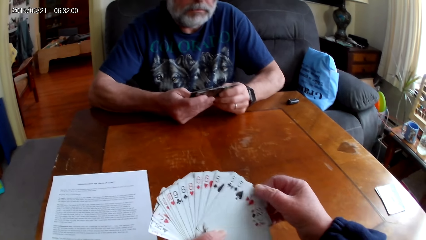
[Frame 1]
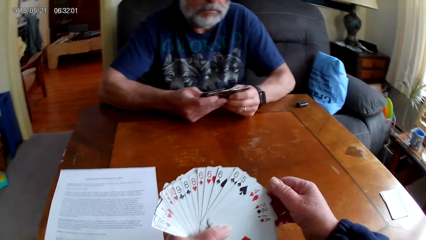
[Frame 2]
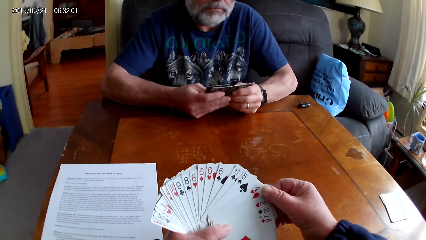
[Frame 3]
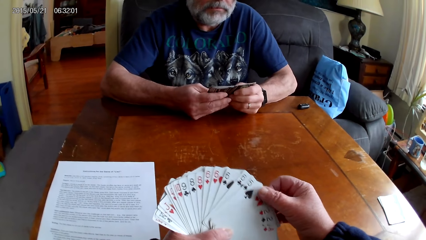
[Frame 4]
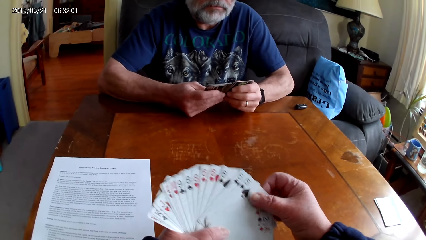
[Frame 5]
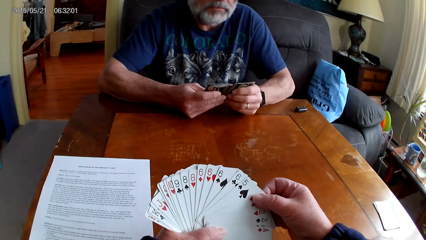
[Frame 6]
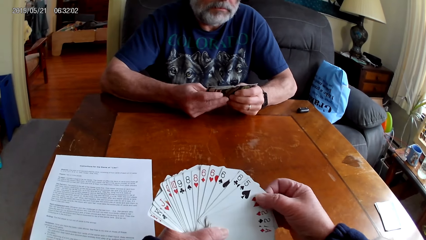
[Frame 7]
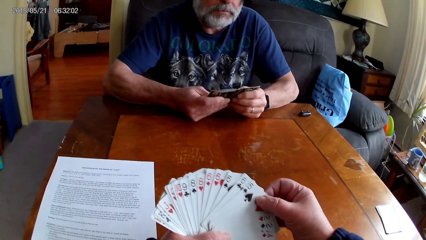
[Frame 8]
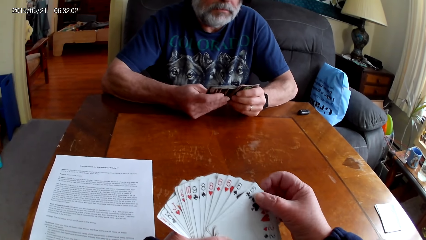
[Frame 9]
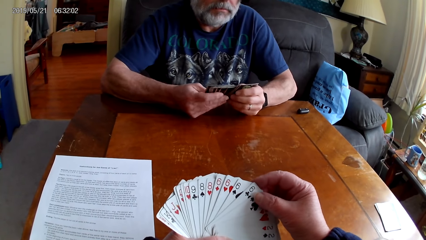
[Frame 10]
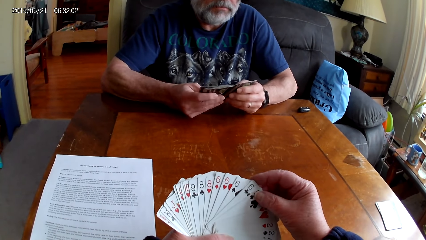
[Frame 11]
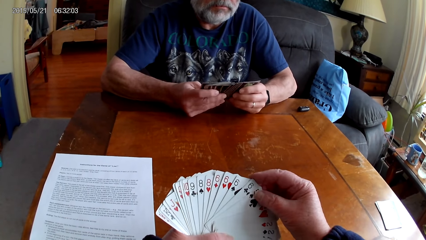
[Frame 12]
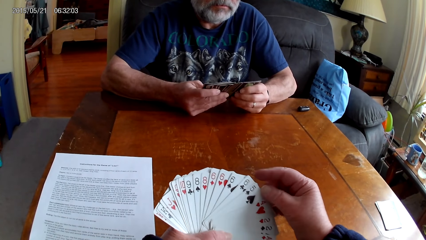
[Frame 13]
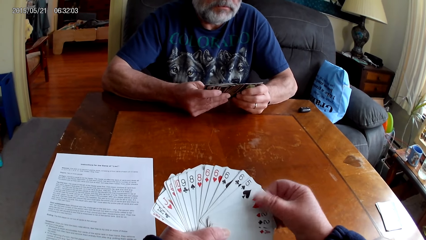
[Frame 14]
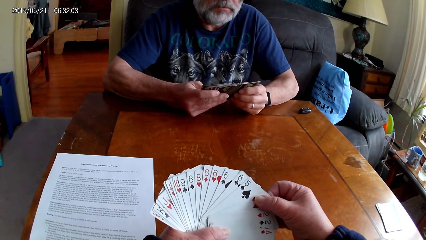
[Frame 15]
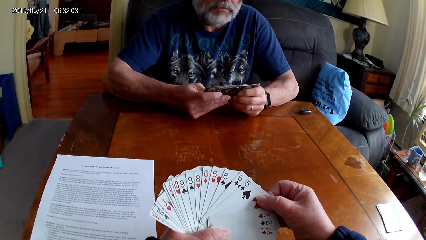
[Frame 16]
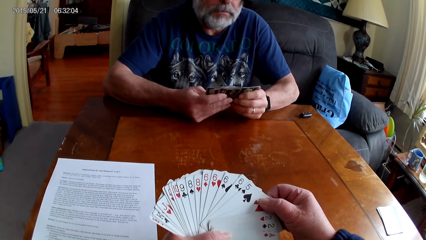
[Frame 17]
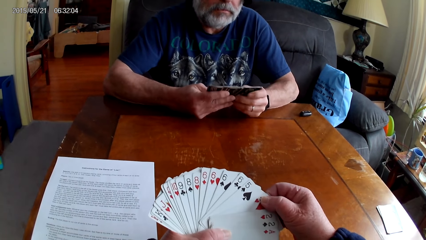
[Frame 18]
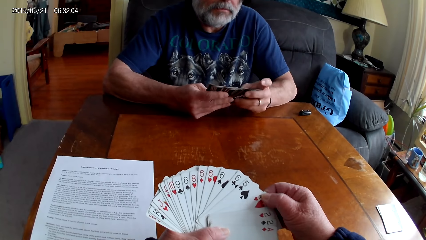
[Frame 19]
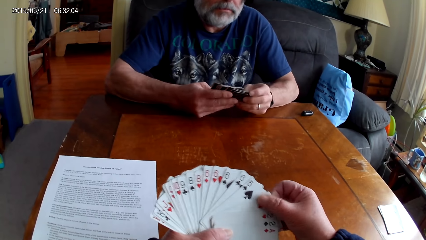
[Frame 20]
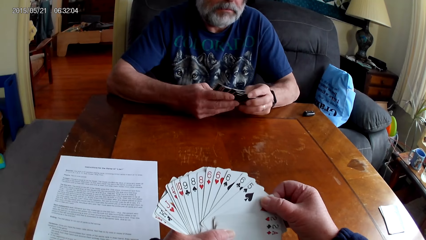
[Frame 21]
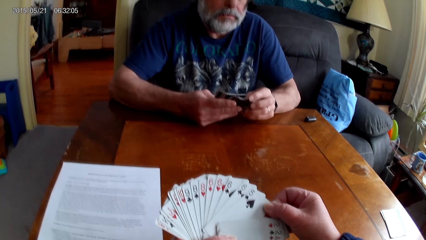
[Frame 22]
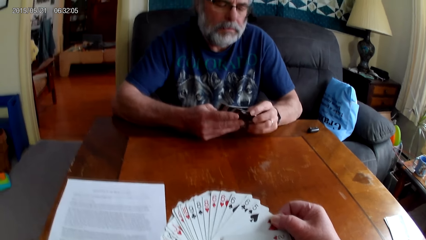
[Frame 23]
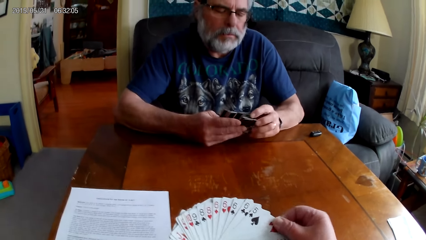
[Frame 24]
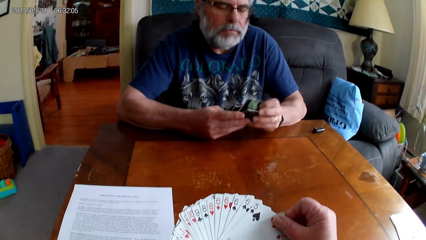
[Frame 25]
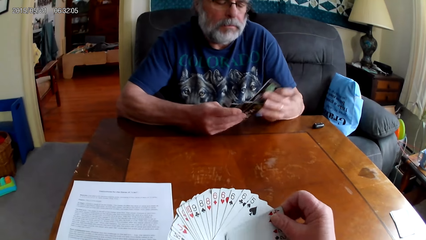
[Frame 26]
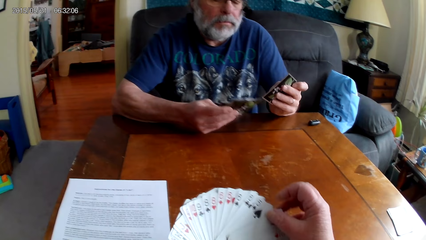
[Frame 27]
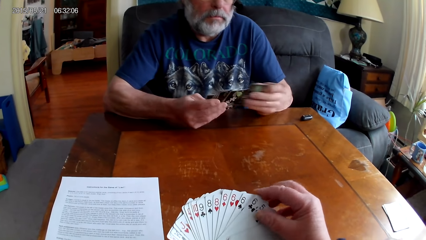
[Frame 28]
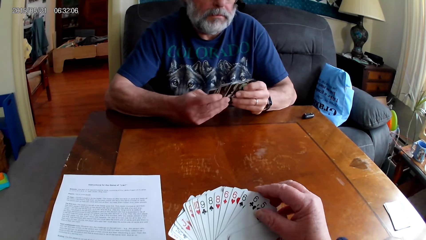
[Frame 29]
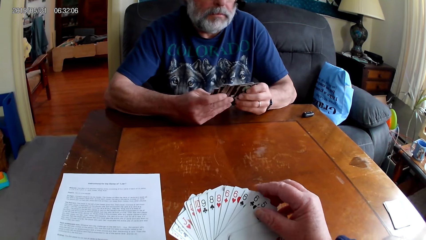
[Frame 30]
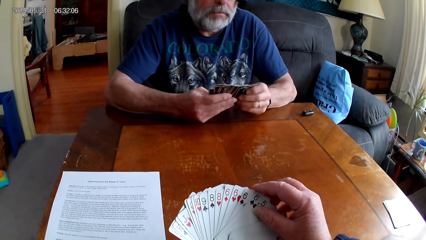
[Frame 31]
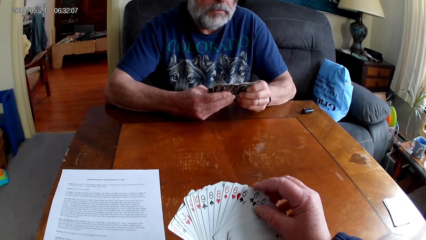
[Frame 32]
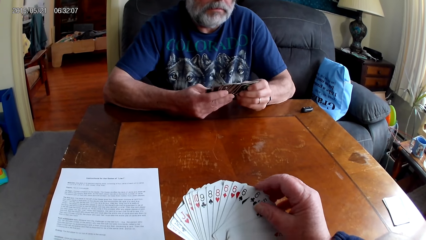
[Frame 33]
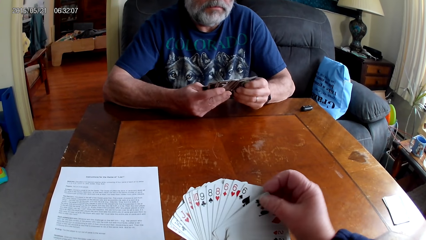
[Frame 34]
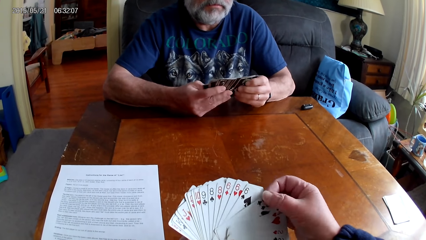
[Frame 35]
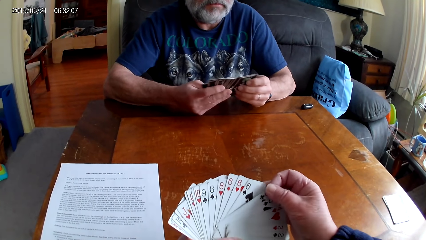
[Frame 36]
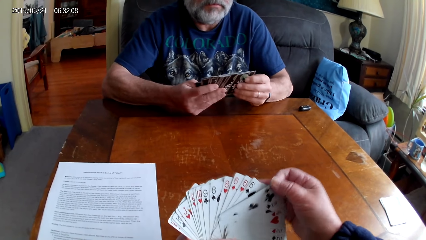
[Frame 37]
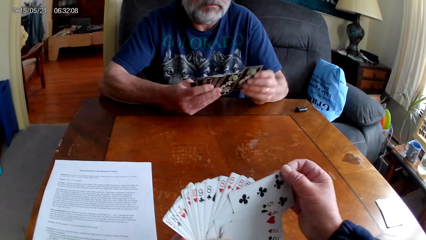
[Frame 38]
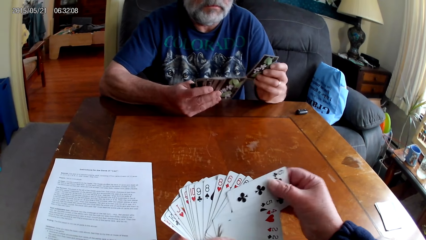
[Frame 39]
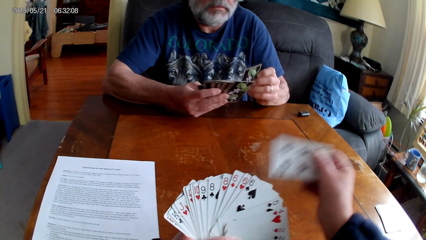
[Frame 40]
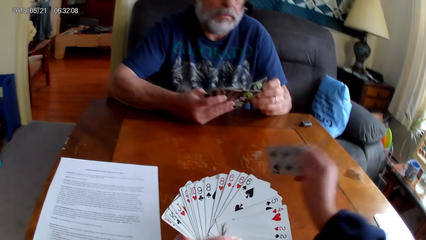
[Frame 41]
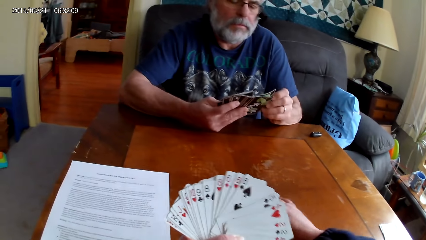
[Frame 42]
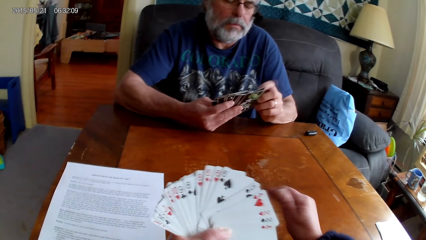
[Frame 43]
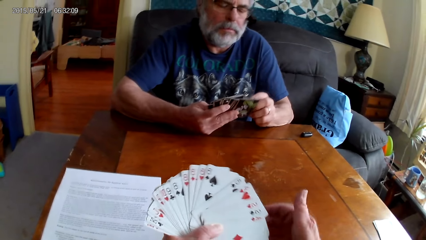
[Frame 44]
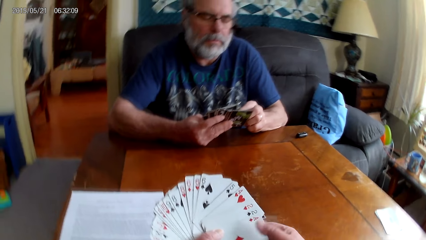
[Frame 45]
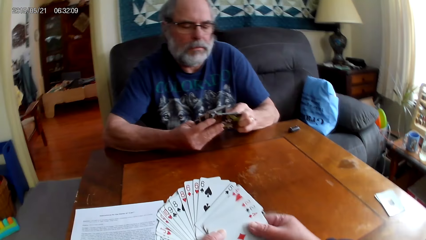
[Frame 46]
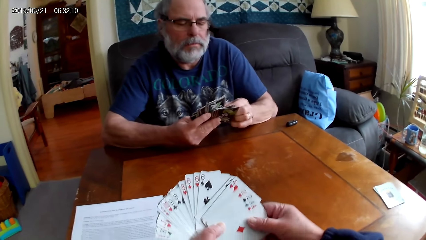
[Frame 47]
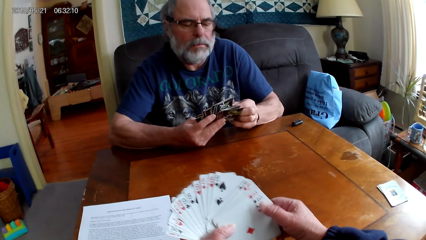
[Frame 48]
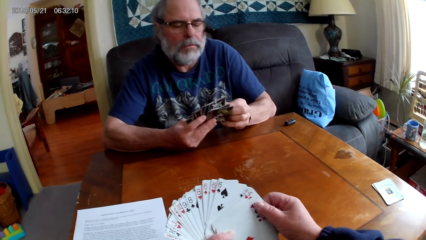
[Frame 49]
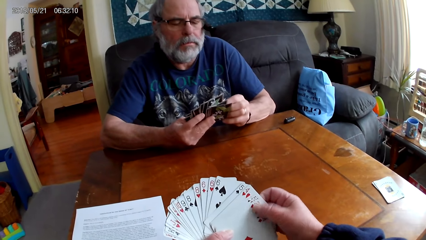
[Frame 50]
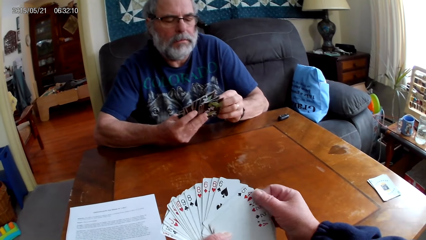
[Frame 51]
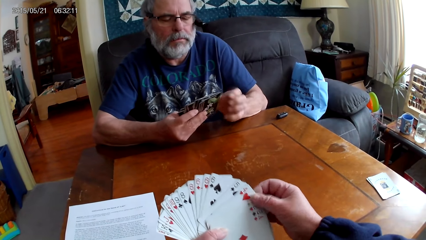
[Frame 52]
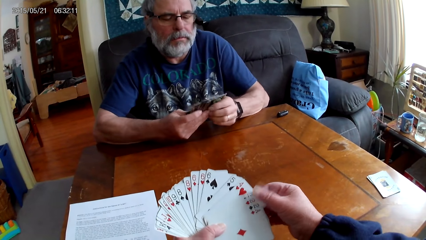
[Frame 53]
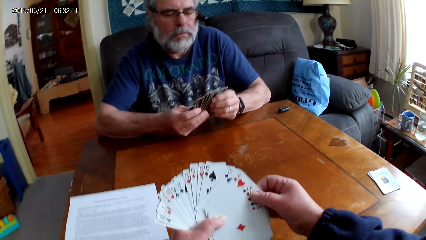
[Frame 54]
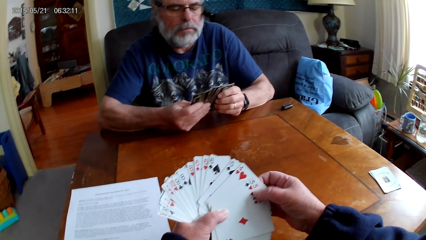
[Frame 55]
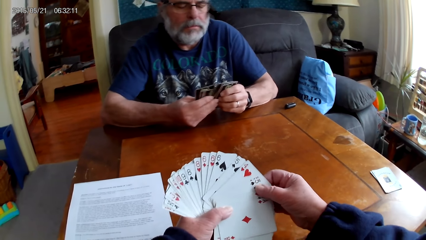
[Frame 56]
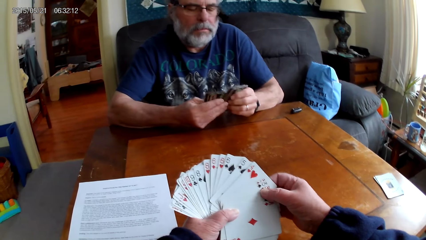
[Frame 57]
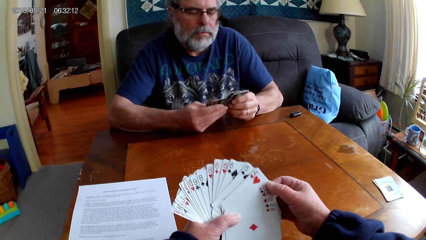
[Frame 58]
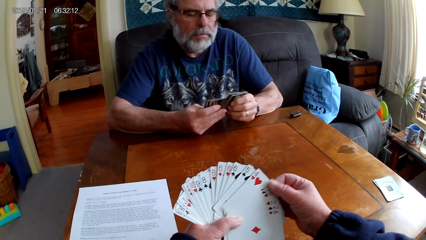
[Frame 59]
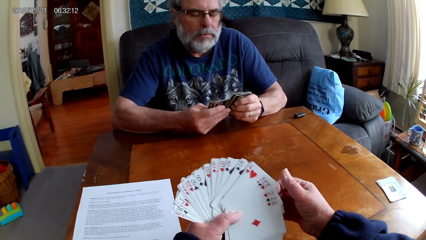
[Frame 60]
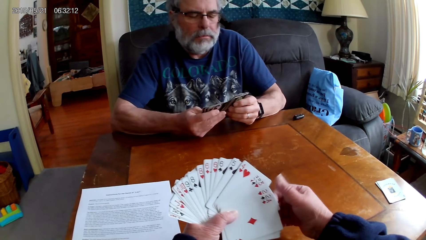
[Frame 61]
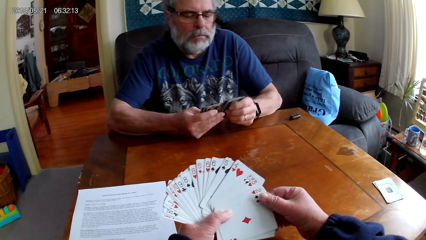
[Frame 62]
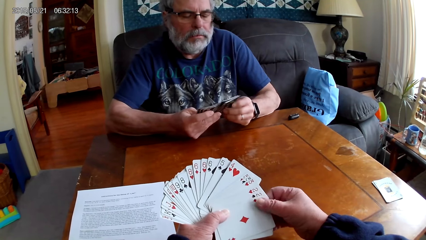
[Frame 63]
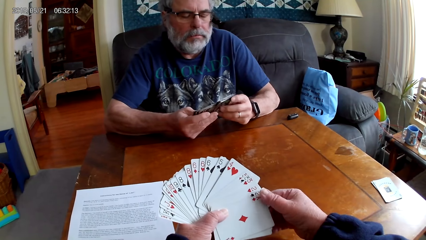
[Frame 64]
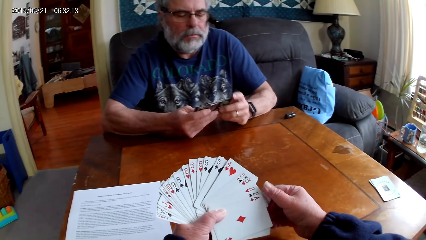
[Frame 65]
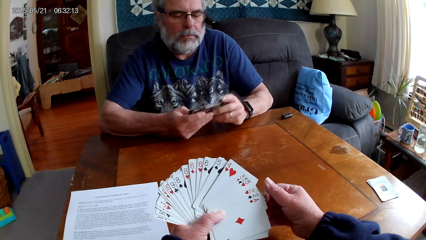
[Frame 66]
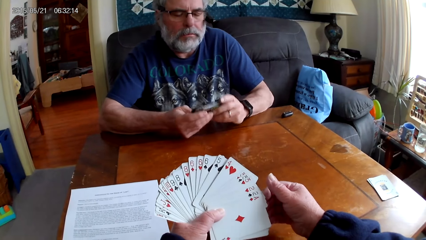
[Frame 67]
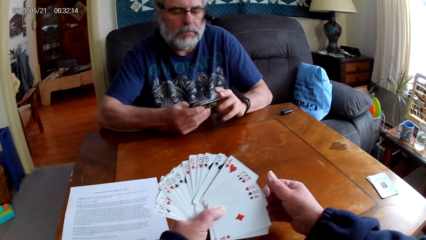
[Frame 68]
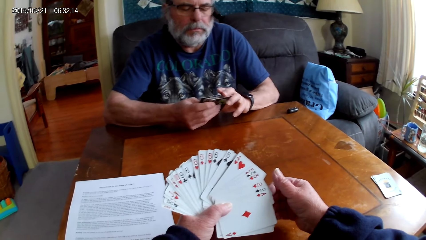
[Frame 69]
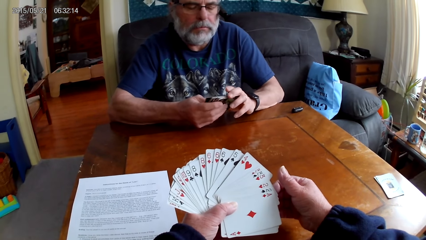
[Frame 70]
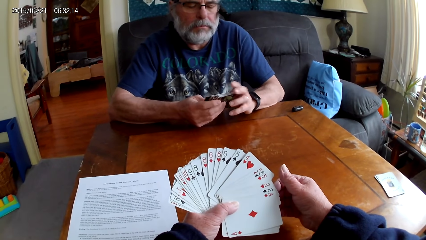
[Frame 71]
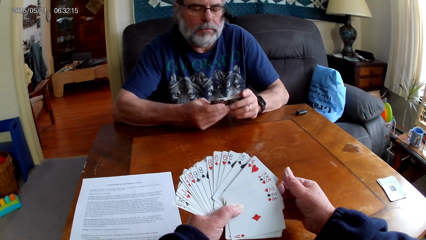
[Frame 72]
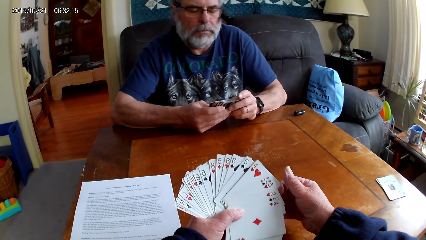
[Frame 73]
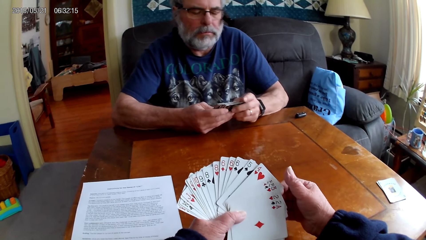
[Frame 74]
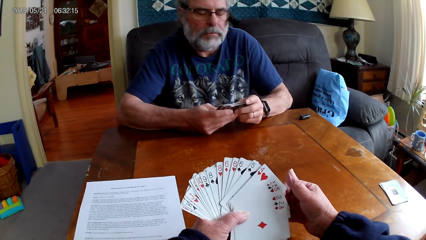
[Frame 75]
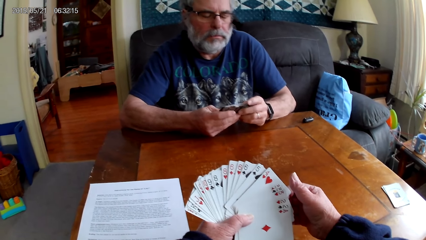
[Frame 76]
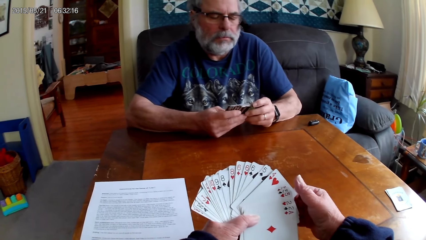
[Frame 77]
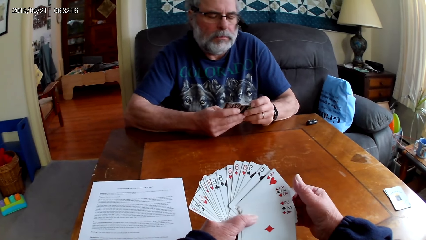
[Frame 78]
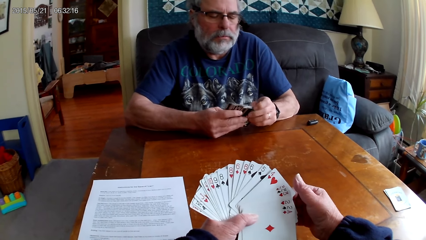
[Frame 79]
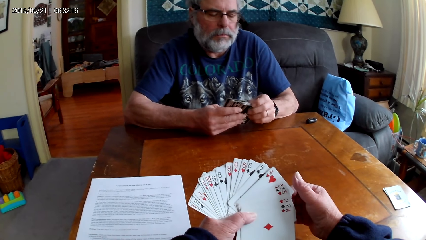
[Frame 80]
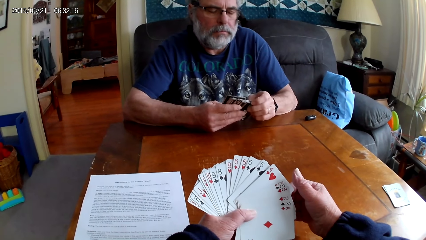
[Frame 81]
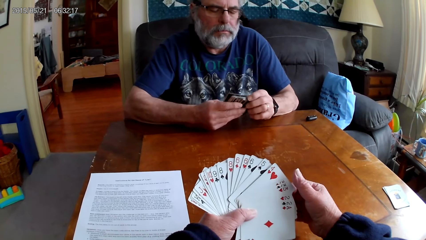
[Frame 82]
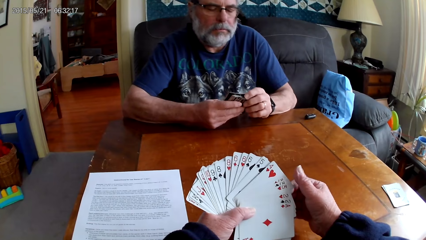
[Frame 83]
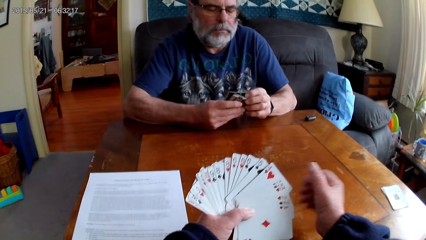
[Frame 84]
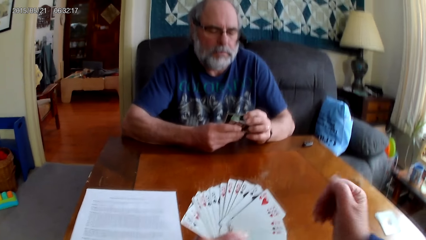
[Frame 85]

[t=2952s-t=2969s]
The camera wearer puts the playing cards on the table. A man places a card on the table. The camera wearer holds the playing cards with his hands. The man holds the playing cards with his hands. The camera wearer spreads out cards. The man spreads out the card.
